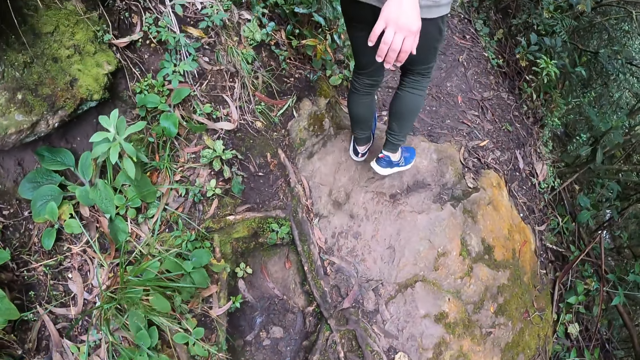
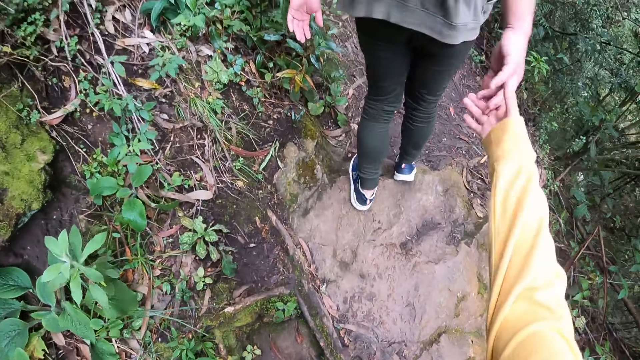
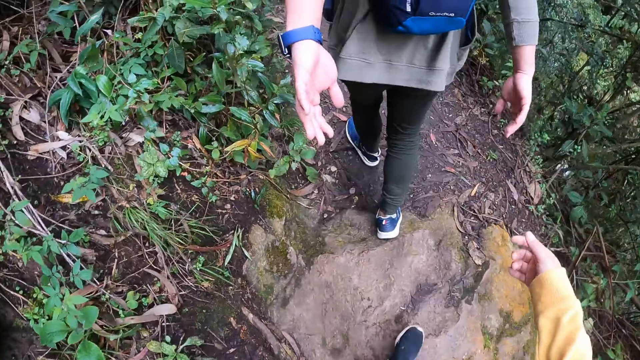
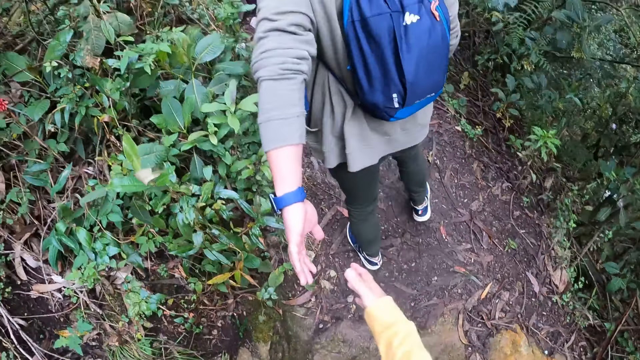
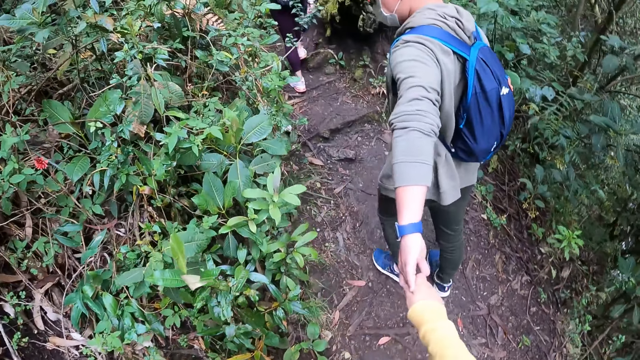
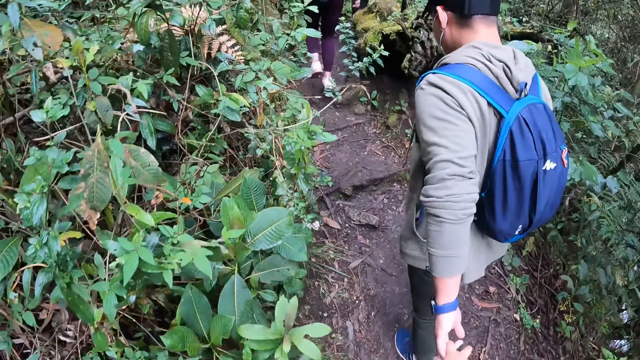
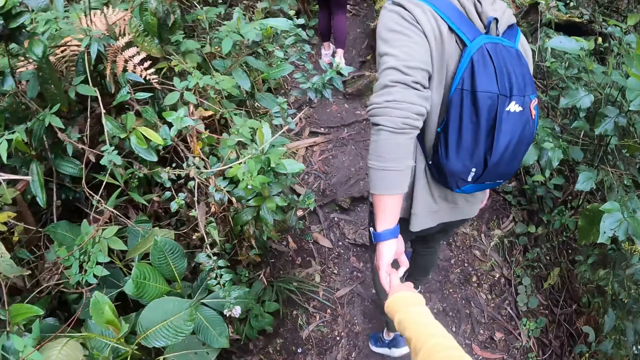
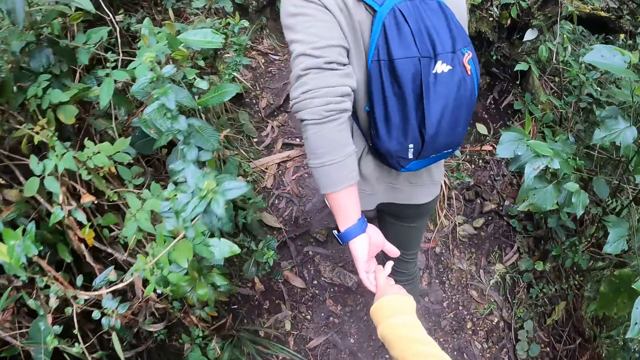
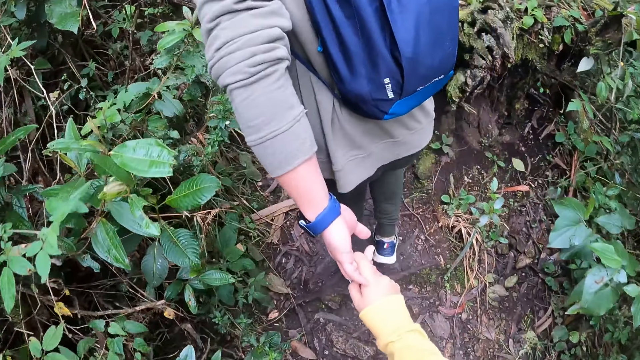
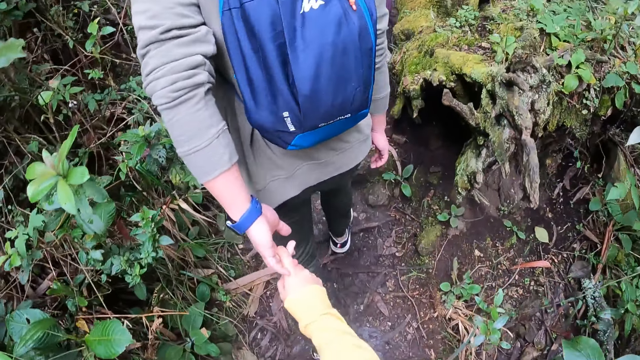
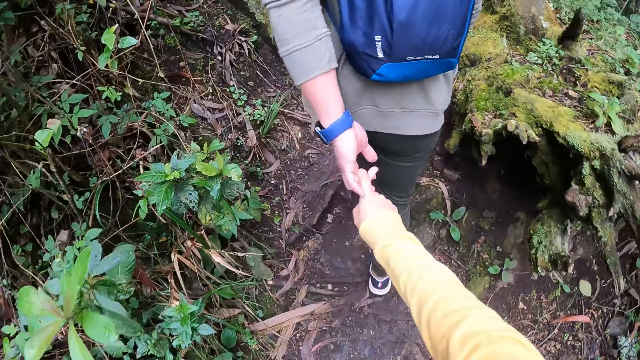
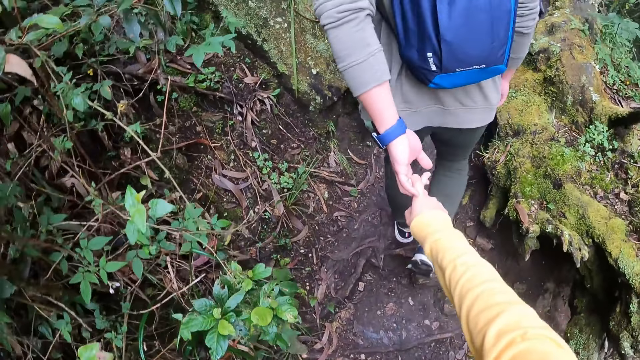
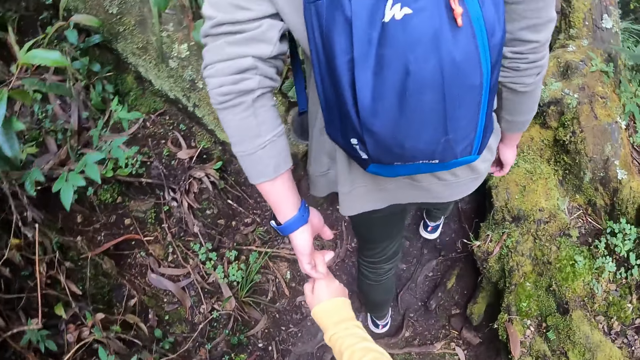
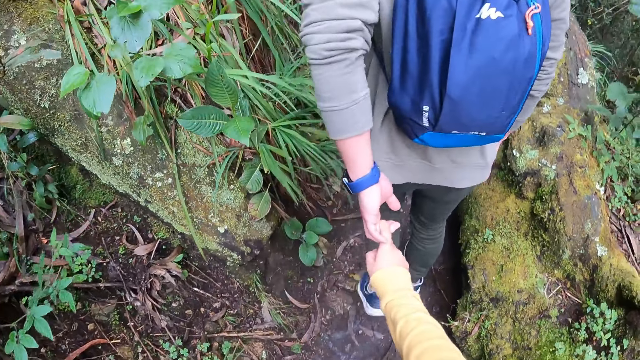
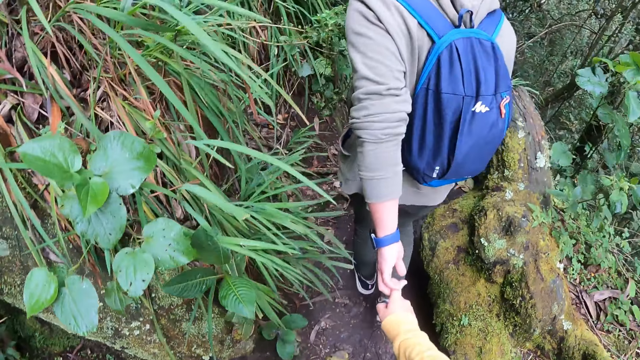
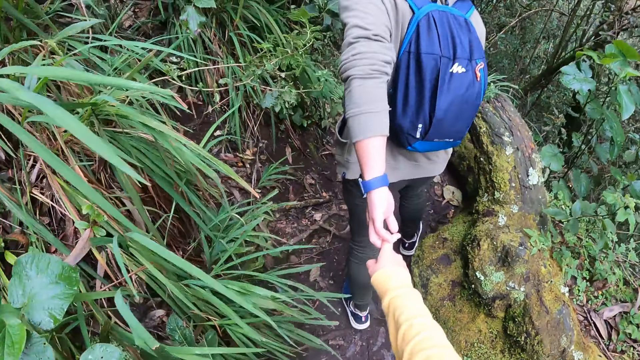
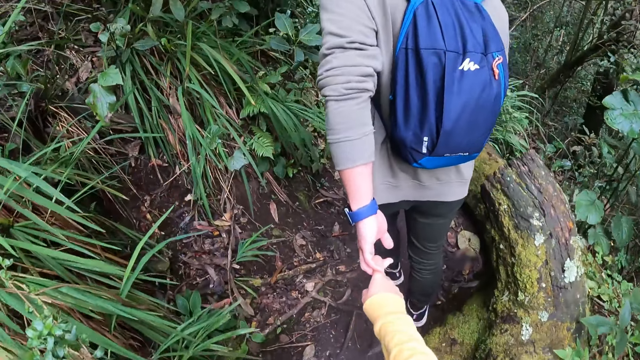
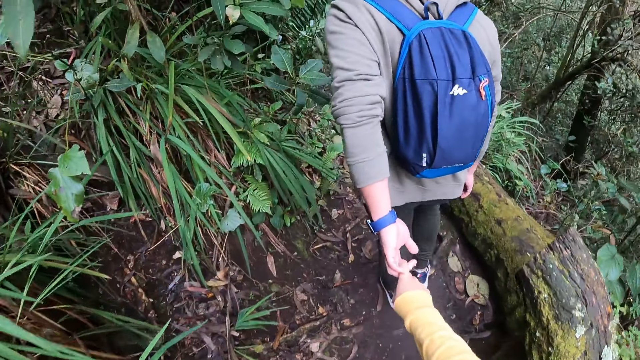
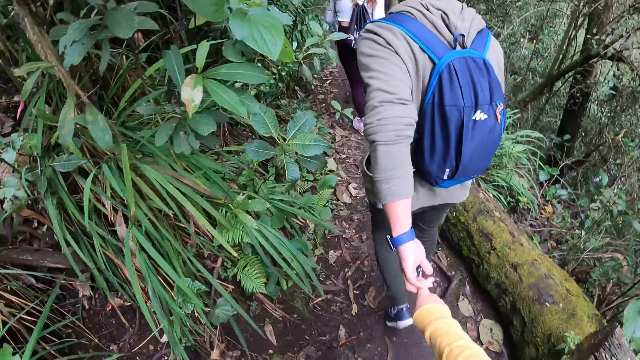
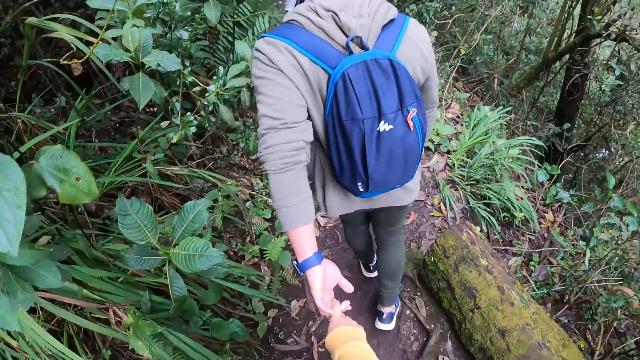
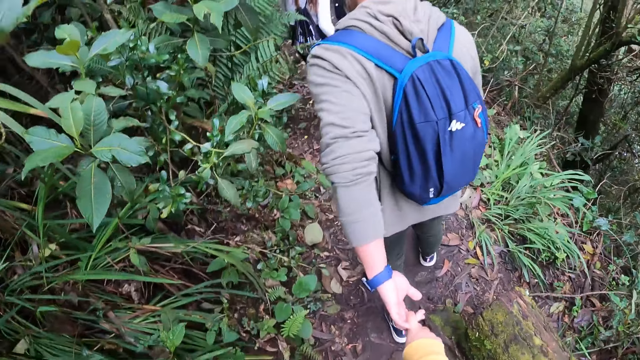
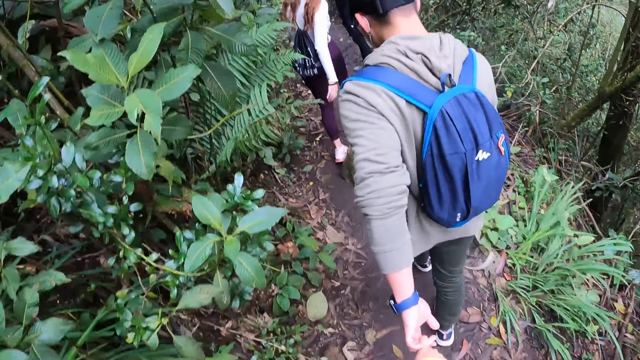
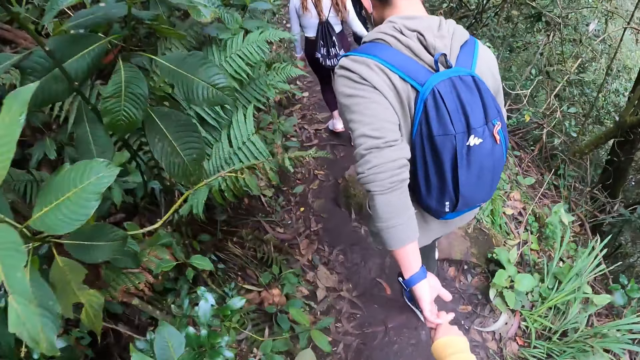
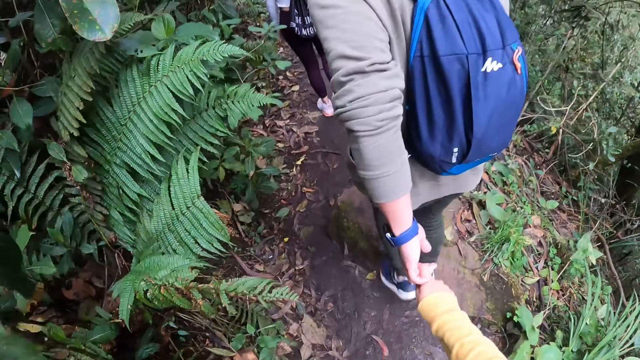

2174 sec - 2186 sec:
The camera wearer holds a person's left hand.

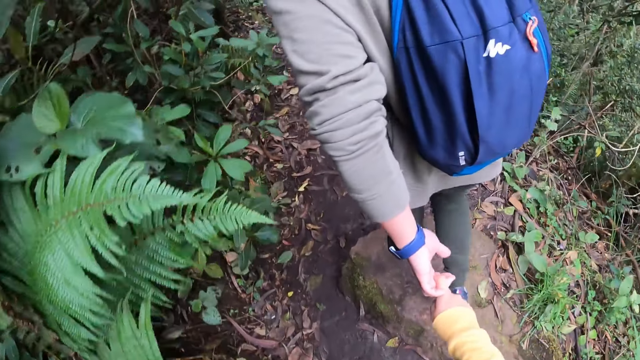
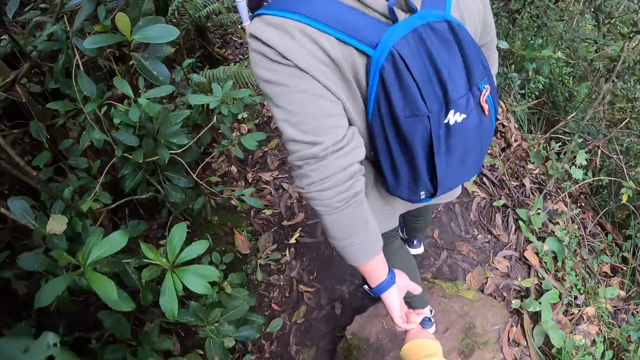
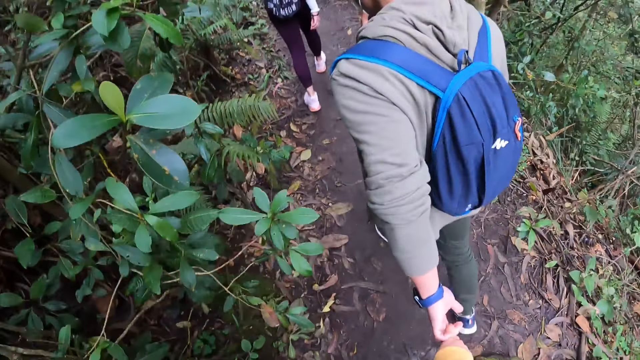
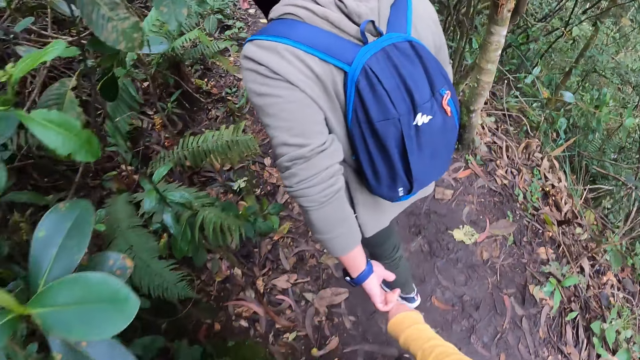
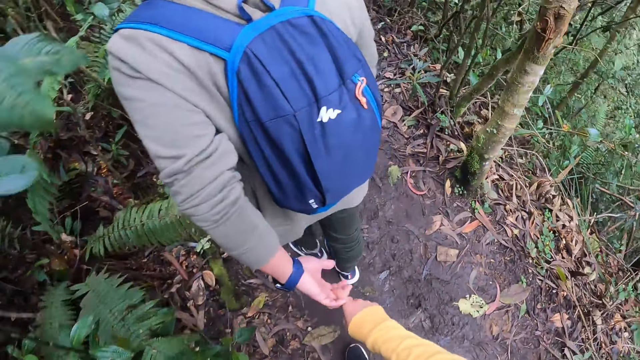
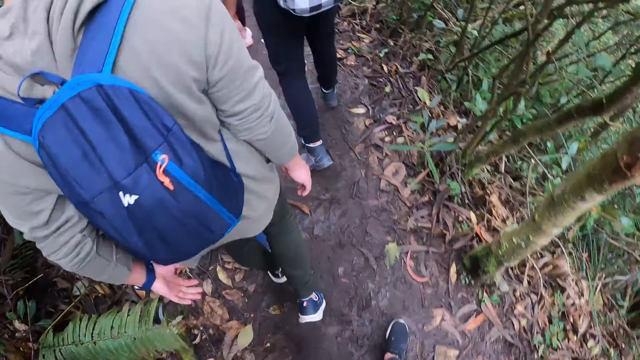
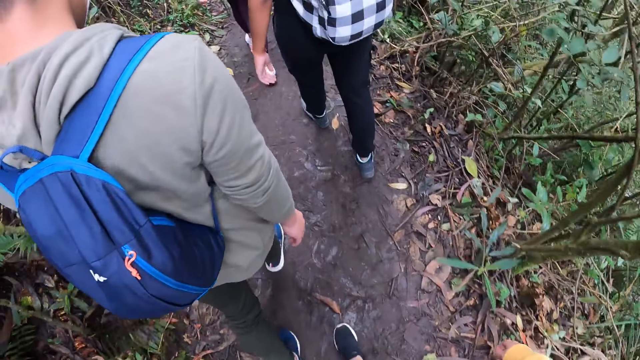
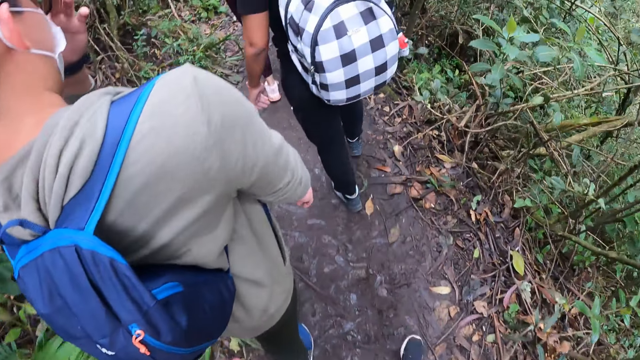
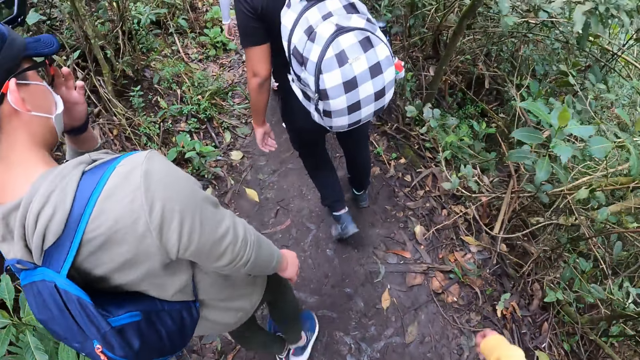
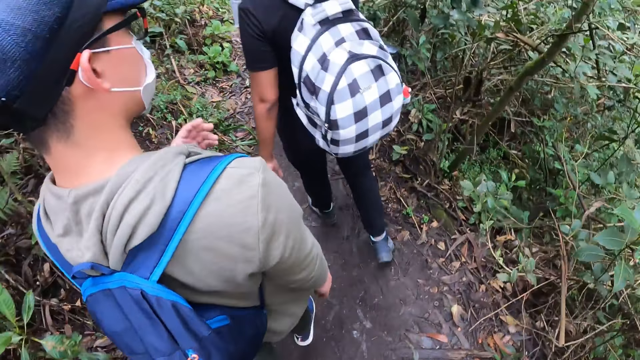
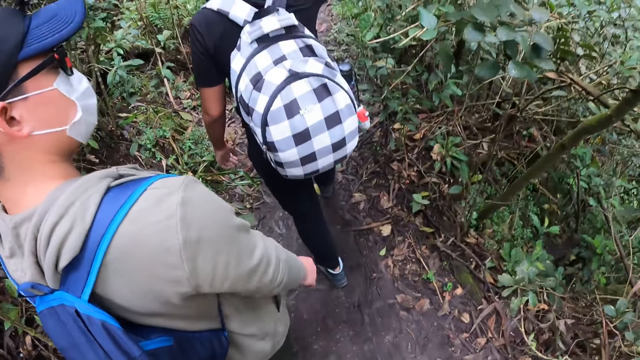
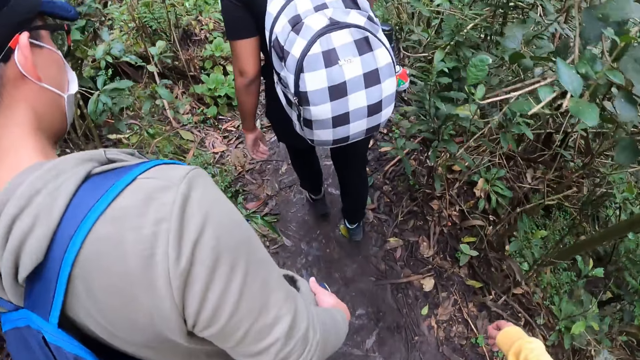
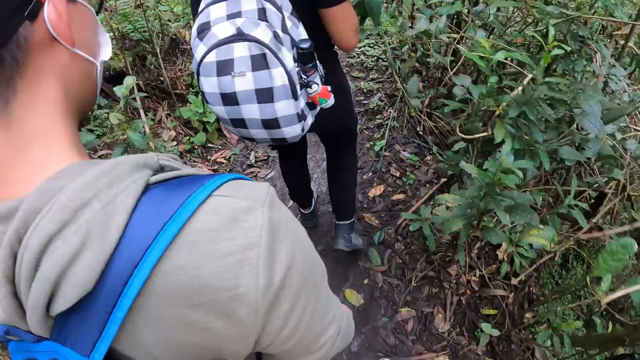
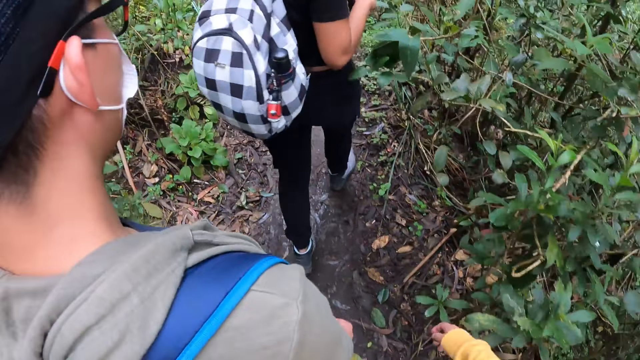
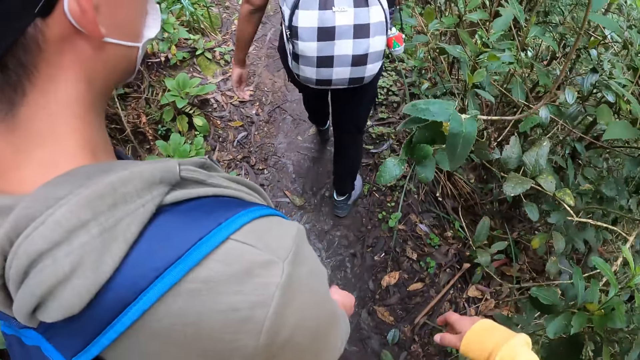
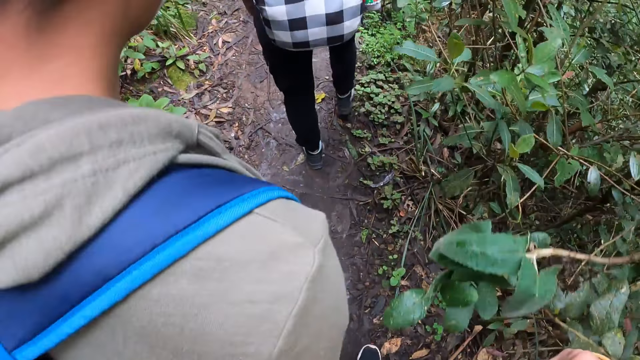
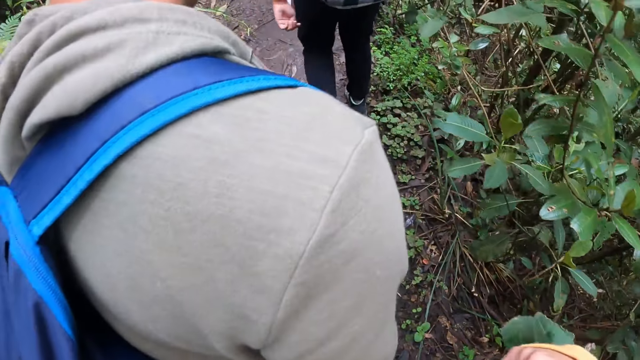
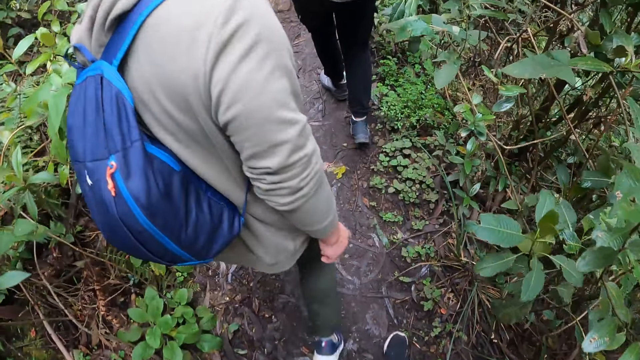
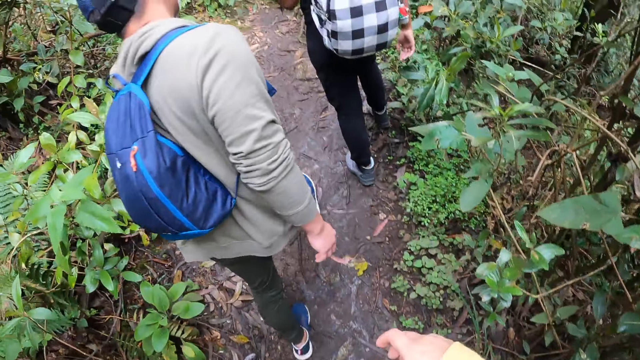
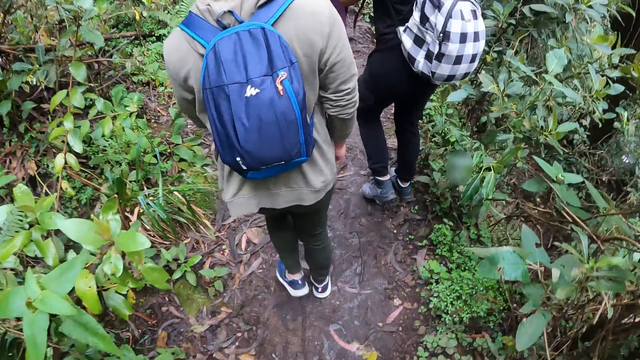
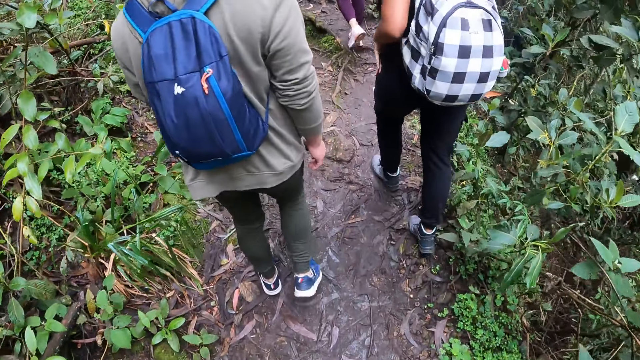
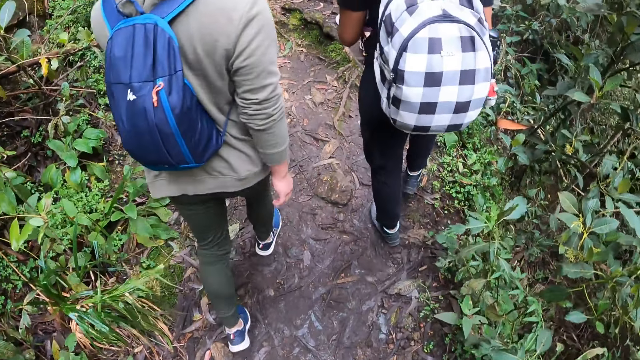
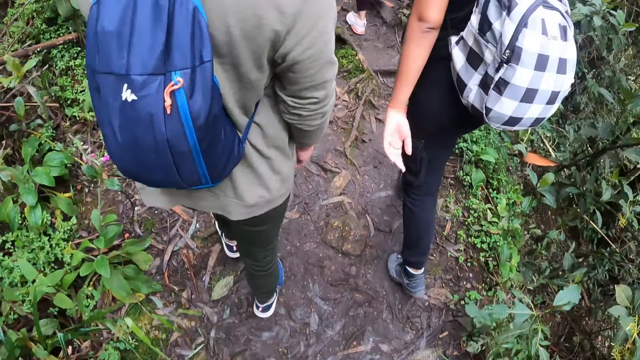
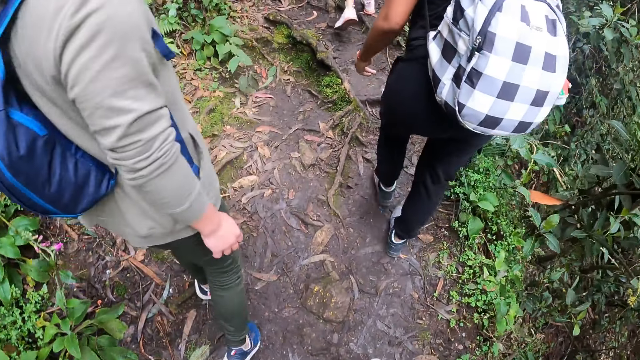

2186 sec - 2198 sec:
The person moves the hand to the face and moves the hand down. Another person walks in the forest. The camera wearer stares at a third person.
